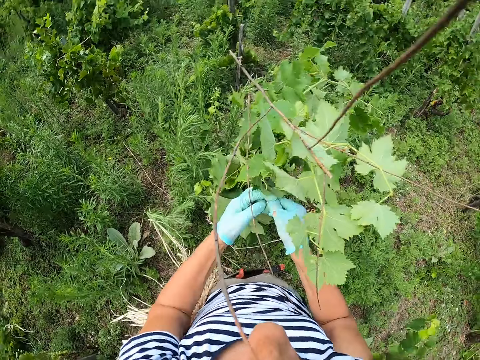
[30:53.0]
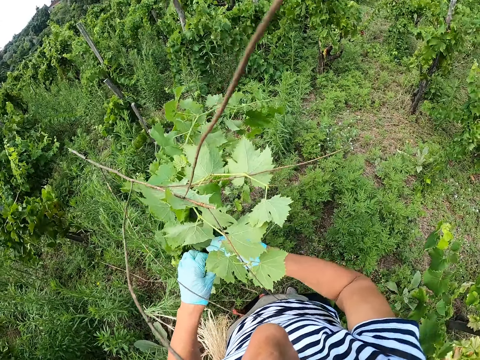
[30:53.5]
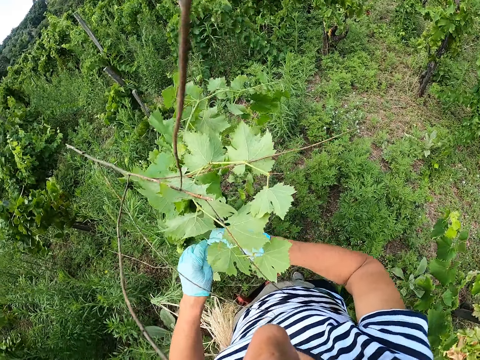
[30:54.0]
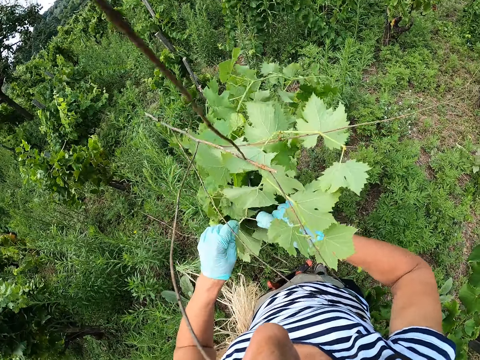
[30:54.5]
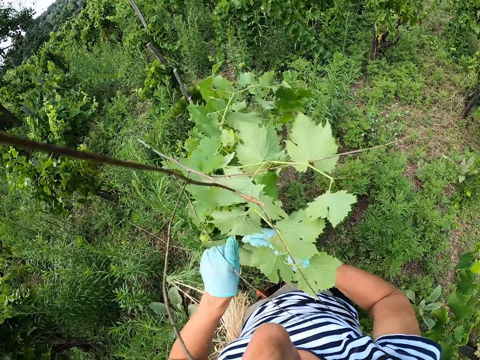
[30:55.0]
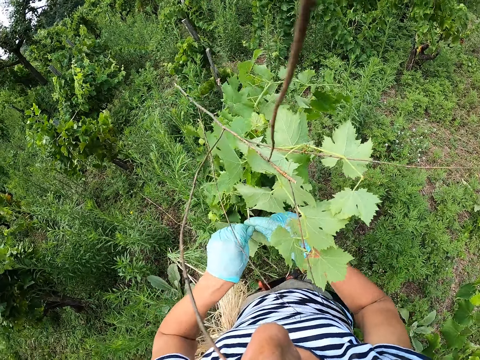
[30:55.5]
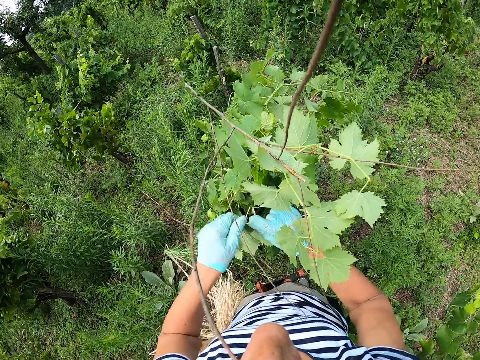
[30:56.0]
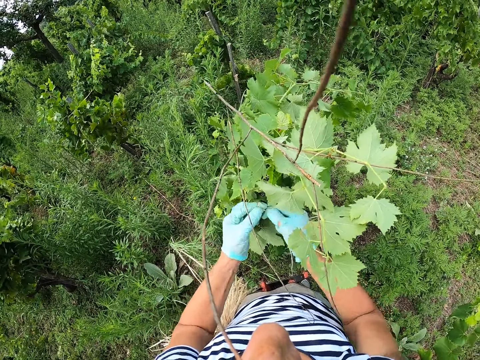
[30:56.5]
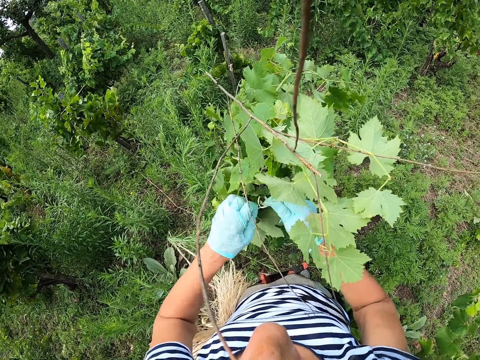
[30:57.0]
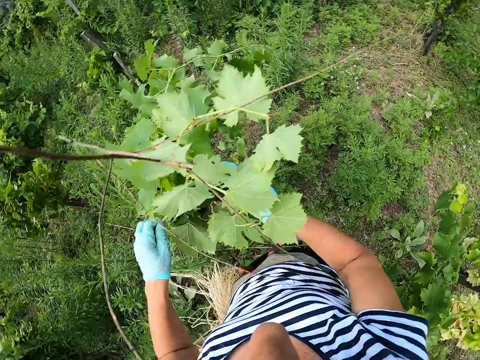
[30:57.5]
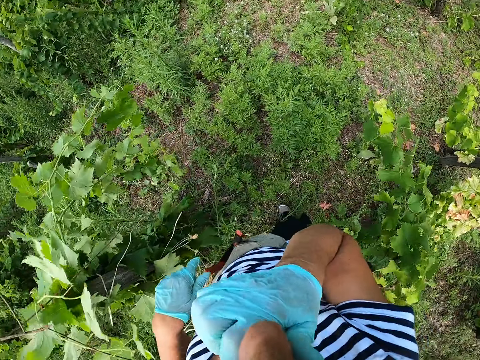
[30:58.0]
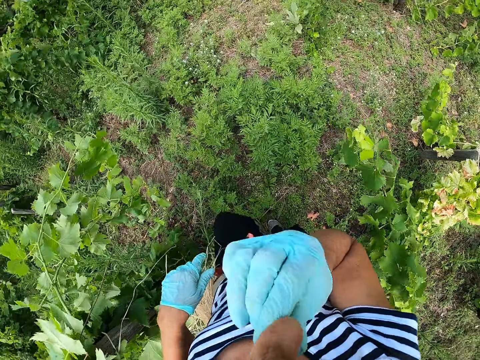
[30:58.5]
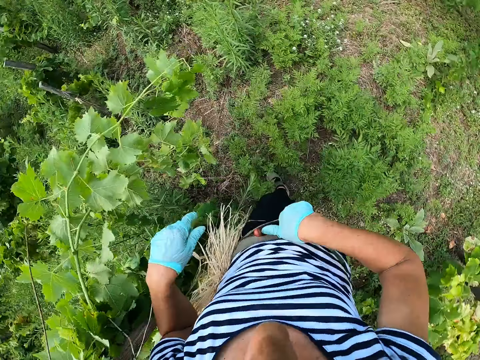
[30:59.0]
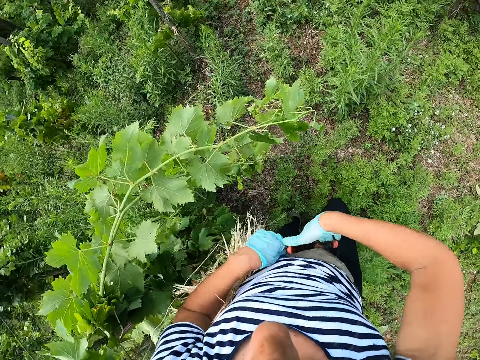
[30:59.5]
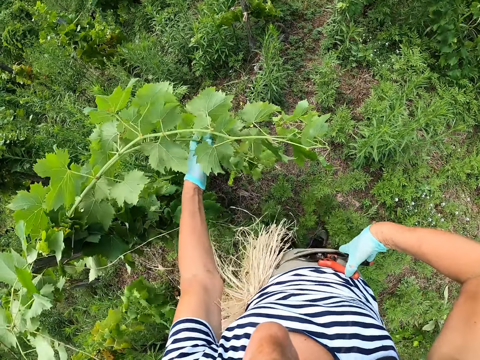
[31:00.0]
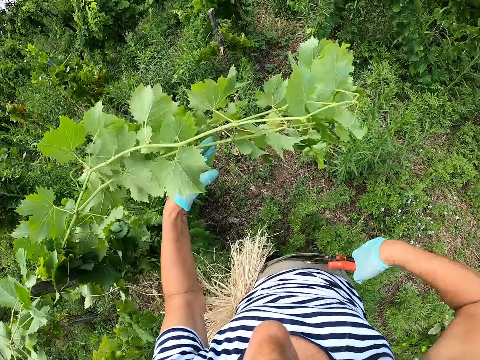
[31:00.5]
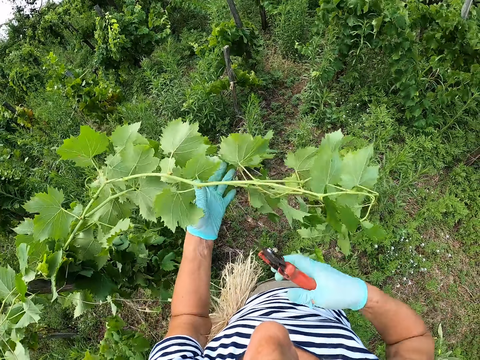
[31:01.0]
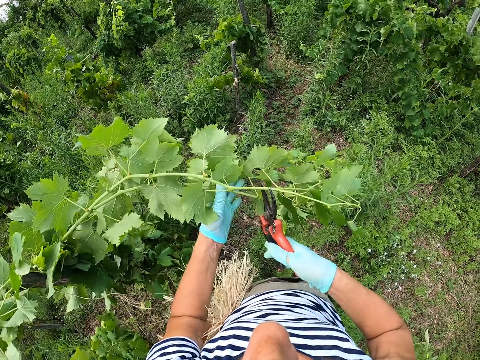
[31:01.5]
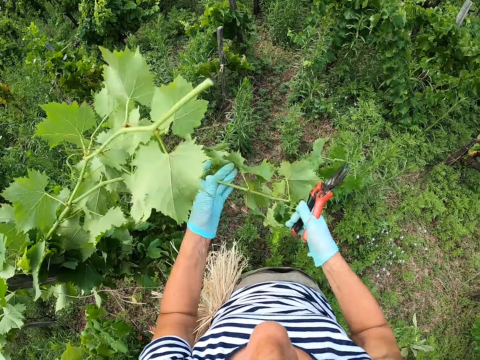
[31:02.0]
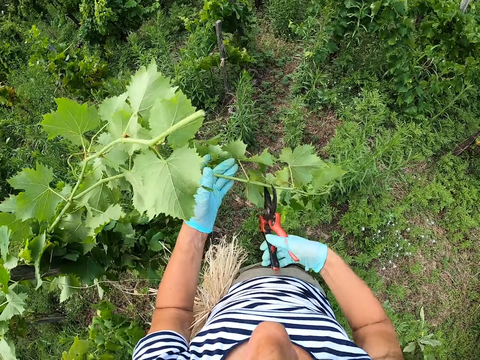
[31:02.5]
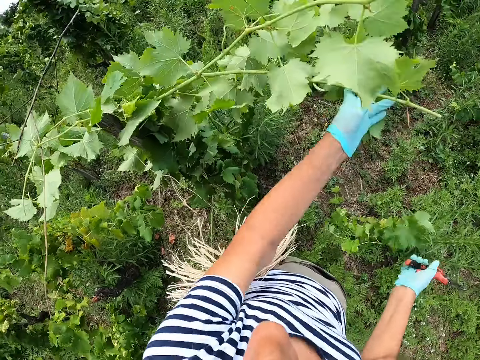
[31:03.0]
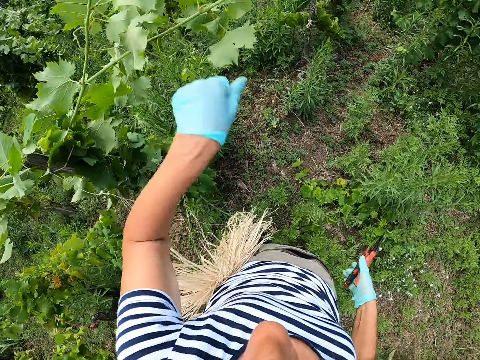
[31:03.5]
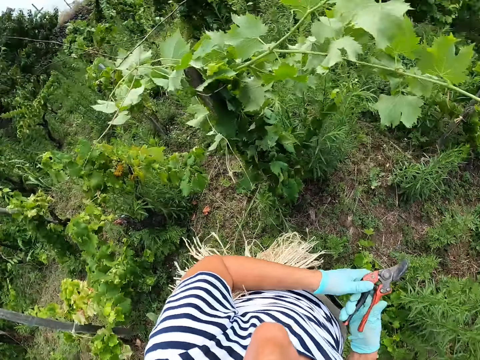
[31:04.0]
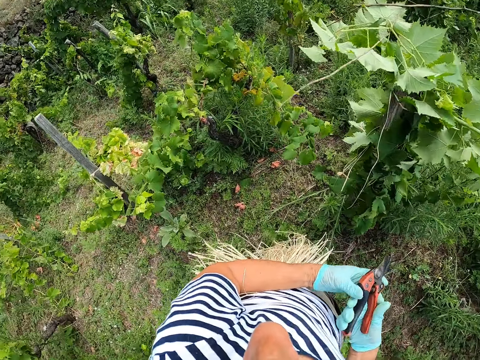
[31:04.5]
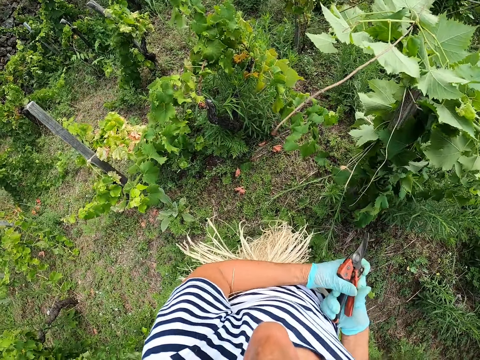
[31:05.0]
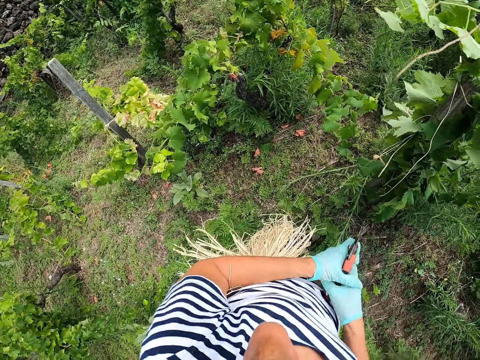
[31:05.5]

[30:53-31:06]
The camera wearer holds the mouth. They remove the hand from the mouth. They remove the pliers from the pocket. They hold the leaves. They cut the leaves with the pliers. They hold the pliers with the left hand.

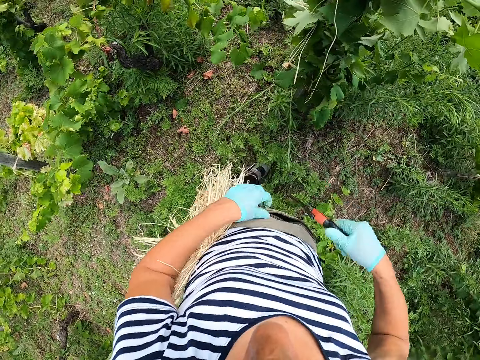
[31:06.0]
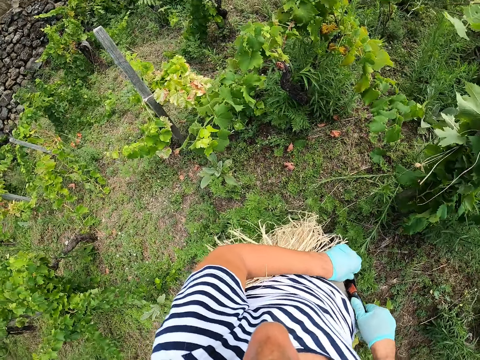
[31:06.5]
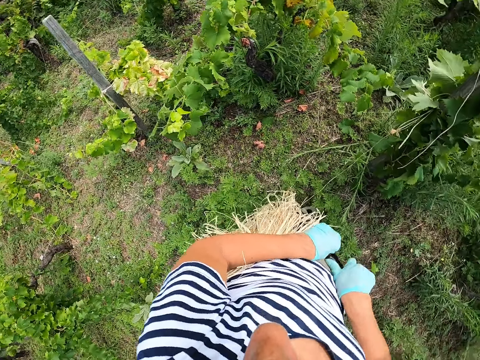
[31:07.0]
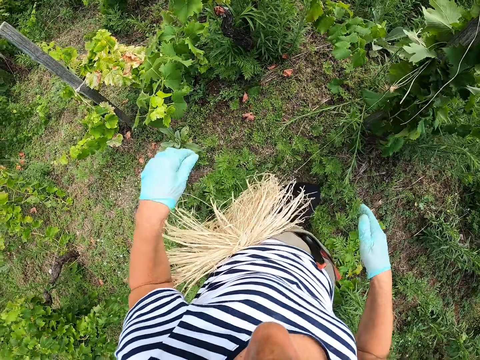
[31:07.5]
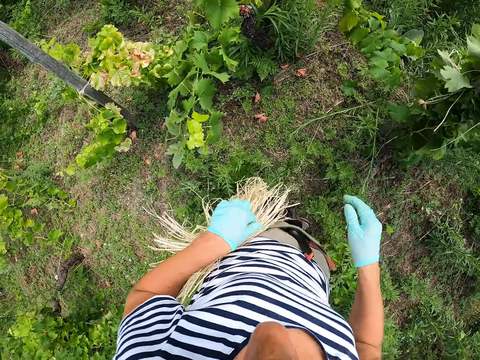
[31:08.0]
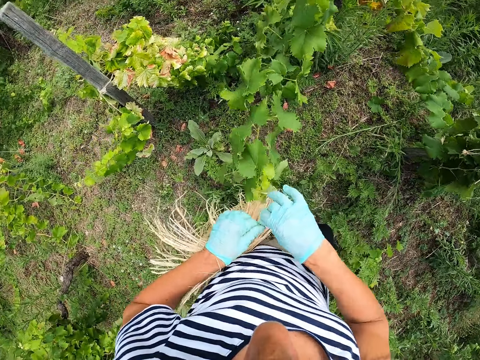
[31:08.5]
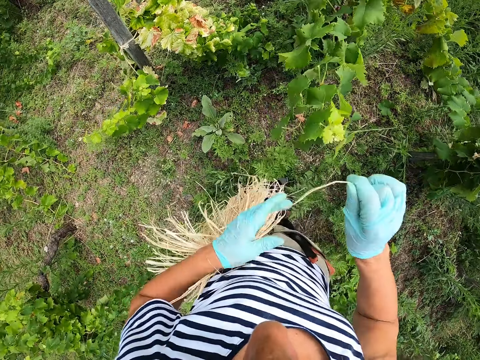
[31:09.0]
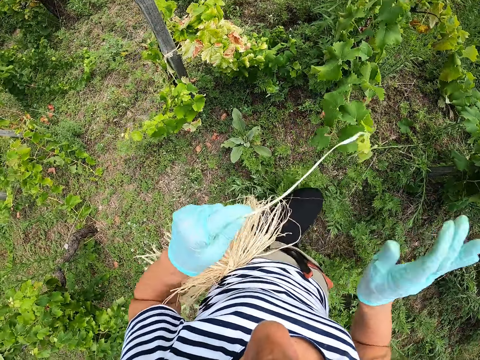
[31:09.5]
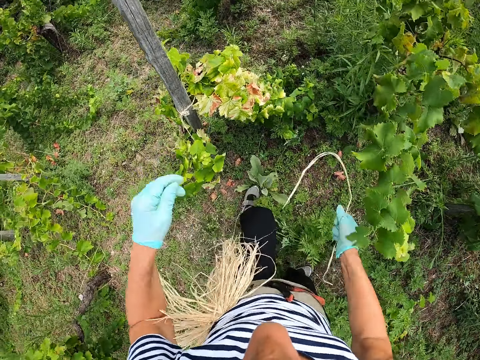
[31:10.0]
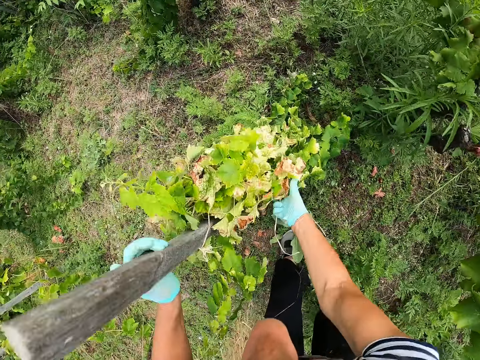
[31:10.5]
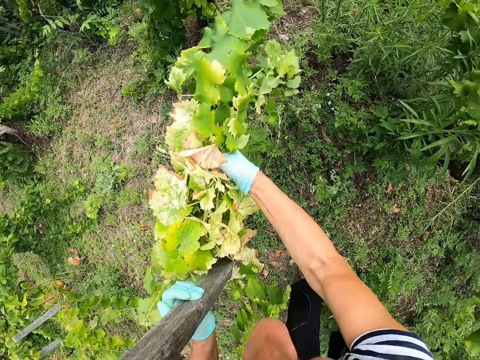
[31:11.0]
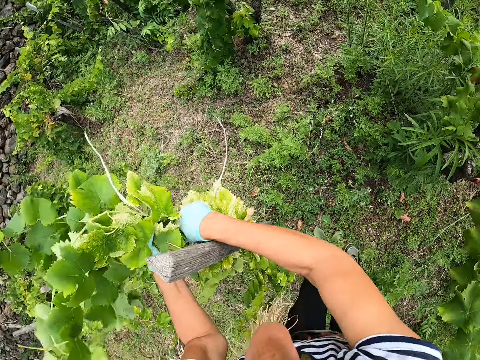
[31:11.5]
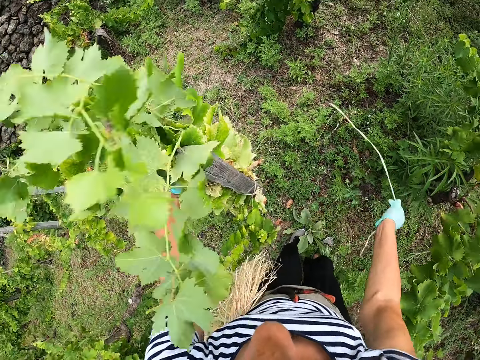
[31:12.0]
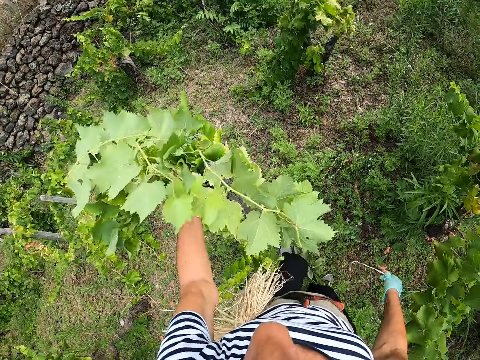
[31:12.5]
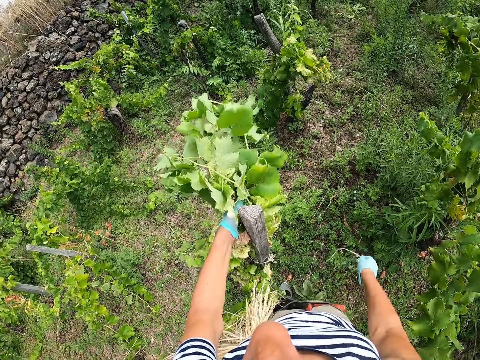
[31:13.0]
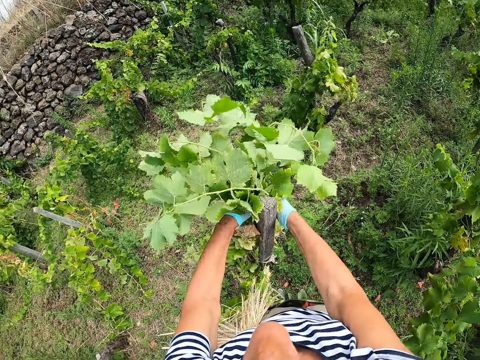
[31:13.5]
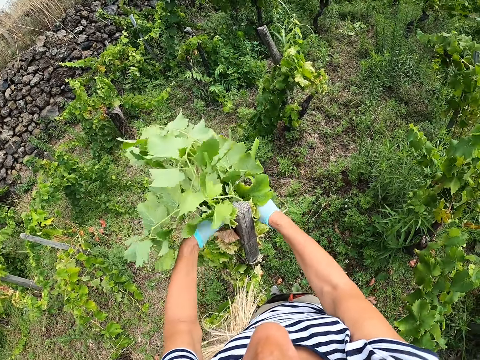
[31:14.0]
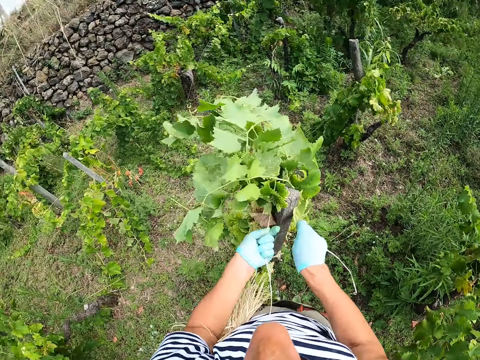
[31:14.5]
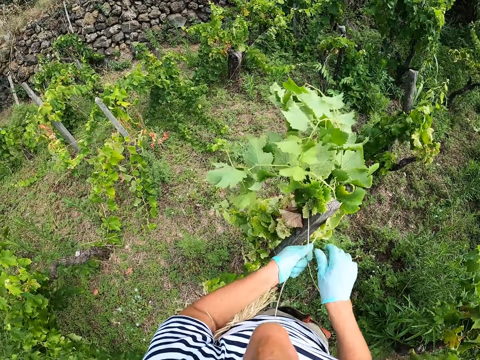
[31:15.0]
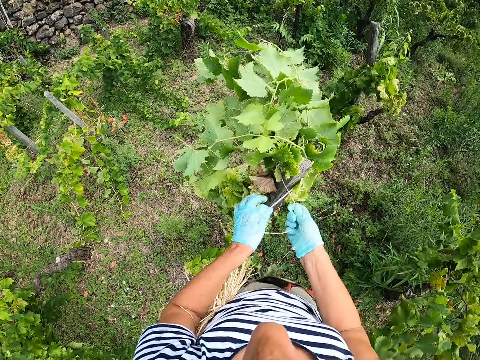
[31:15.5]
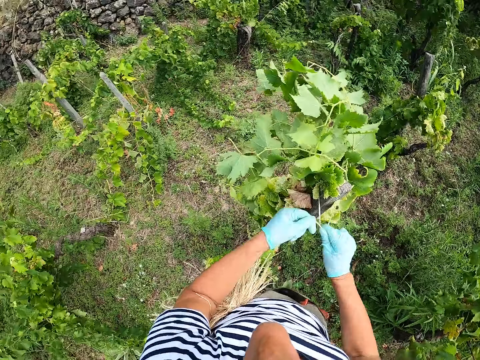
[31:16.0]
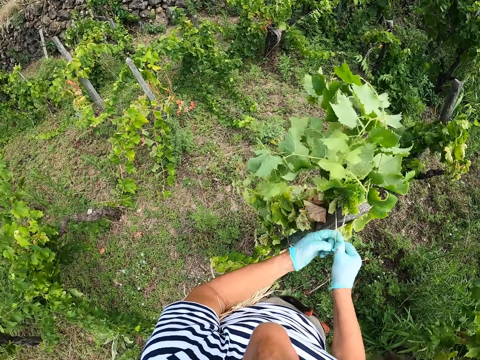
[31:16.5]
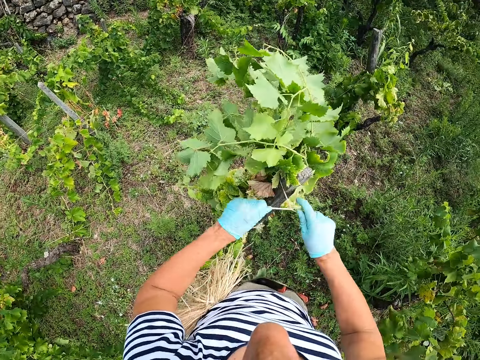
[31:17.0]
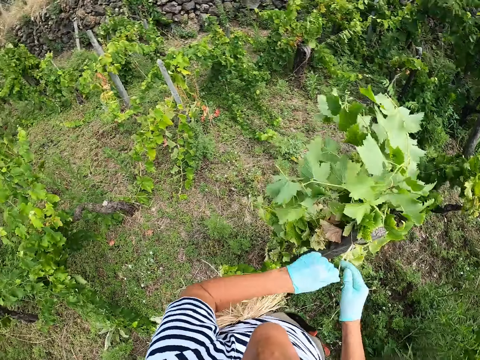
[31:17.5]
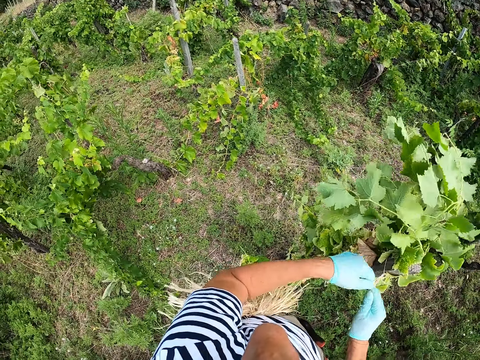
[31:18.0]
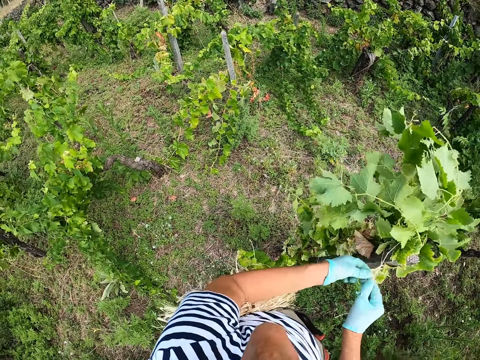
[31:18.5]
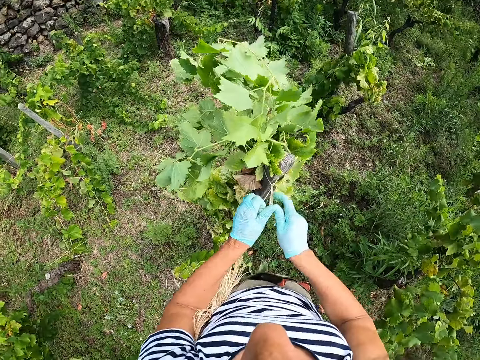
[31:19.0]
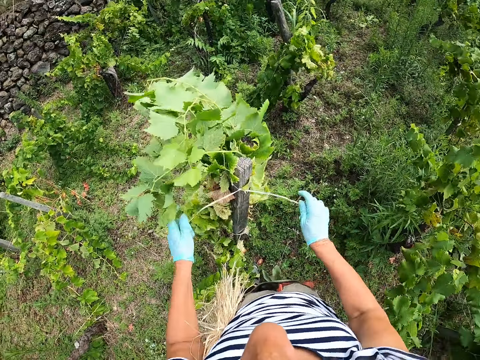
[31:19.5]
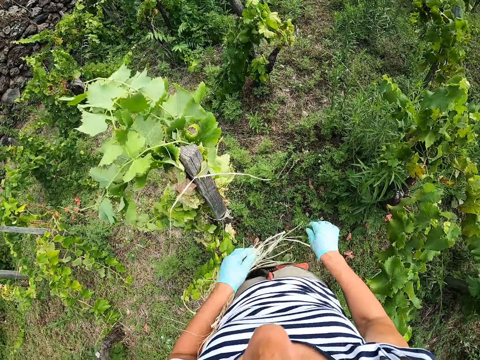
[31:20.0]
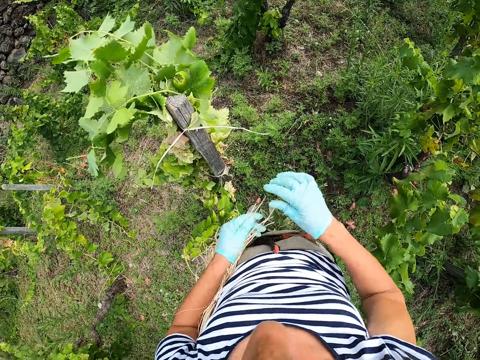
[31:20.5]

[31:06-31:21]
The camera wearer puts the pliers in the pocket. They pull the string. They move around. They adjust the leaves on the wood. They tie the leaves with the strings.
